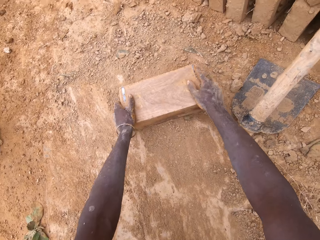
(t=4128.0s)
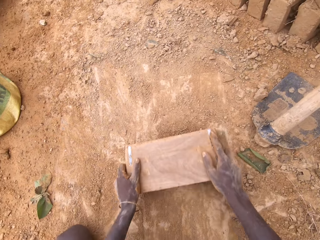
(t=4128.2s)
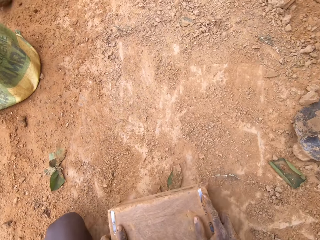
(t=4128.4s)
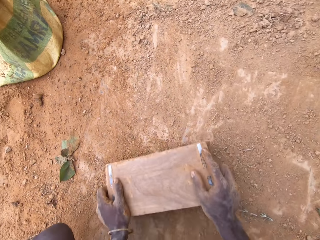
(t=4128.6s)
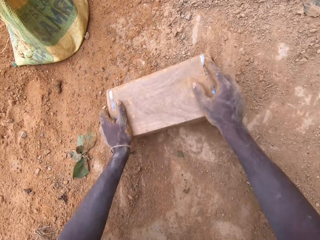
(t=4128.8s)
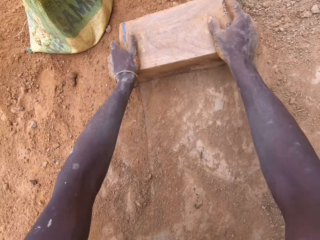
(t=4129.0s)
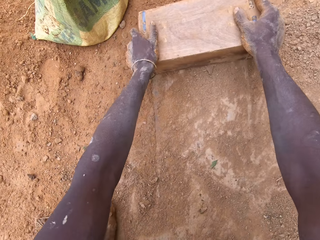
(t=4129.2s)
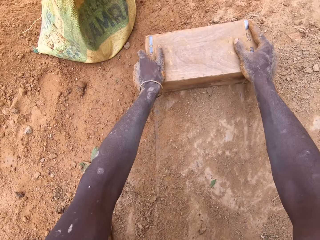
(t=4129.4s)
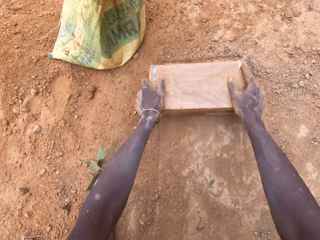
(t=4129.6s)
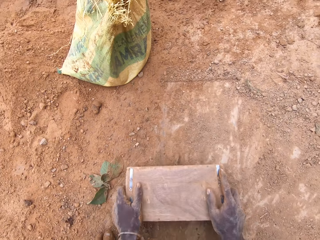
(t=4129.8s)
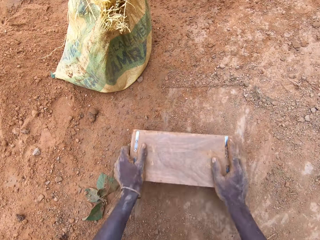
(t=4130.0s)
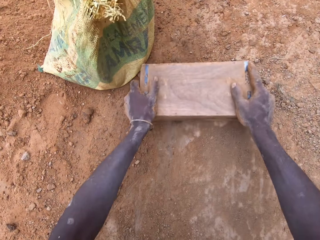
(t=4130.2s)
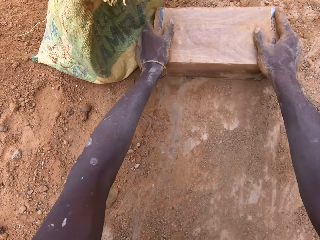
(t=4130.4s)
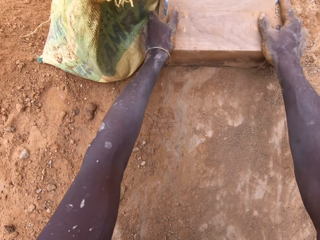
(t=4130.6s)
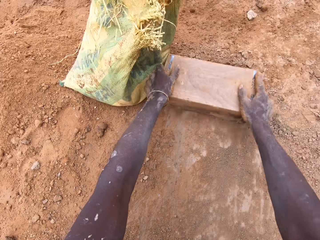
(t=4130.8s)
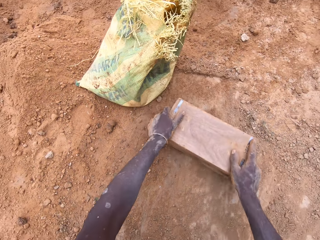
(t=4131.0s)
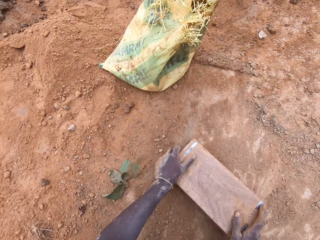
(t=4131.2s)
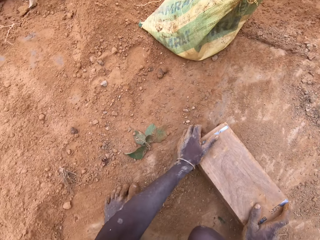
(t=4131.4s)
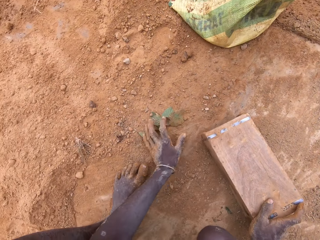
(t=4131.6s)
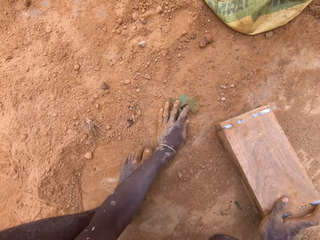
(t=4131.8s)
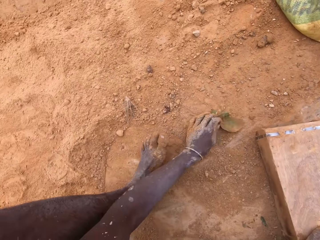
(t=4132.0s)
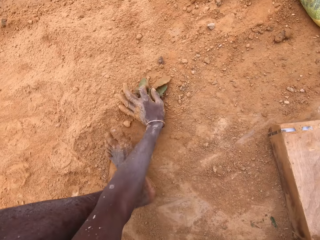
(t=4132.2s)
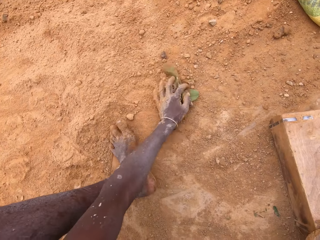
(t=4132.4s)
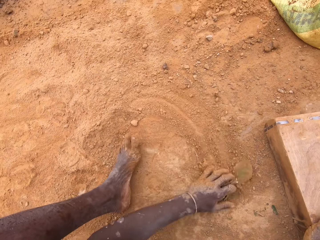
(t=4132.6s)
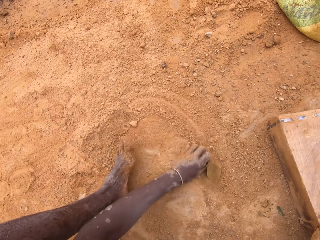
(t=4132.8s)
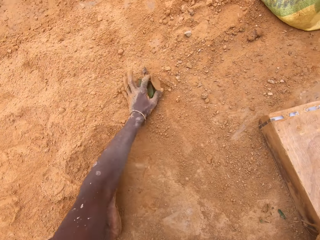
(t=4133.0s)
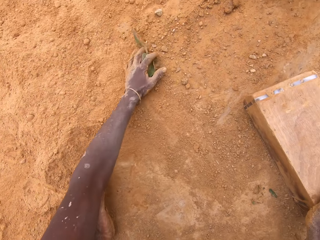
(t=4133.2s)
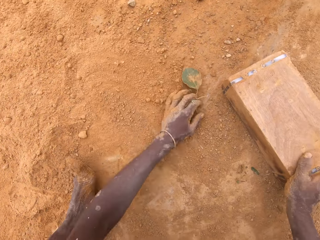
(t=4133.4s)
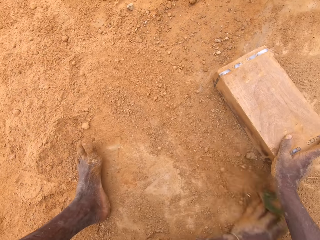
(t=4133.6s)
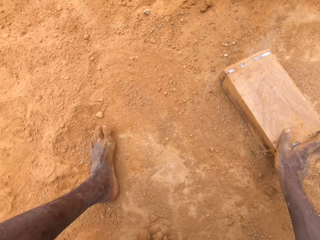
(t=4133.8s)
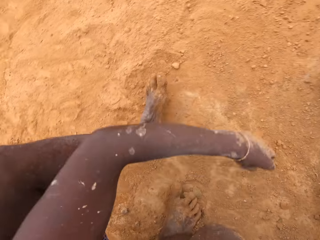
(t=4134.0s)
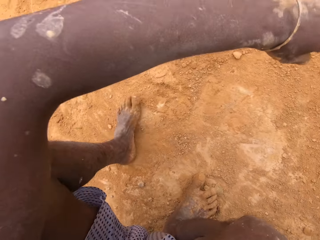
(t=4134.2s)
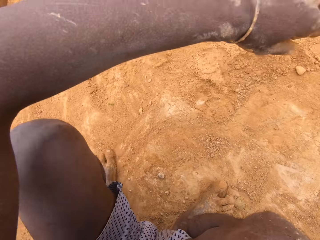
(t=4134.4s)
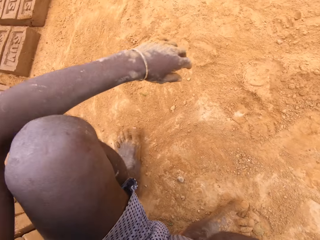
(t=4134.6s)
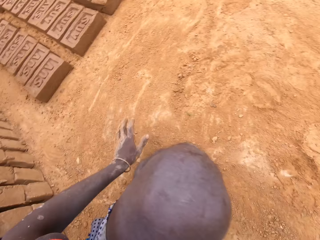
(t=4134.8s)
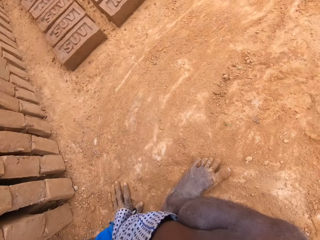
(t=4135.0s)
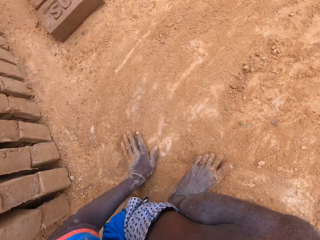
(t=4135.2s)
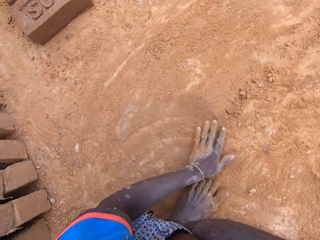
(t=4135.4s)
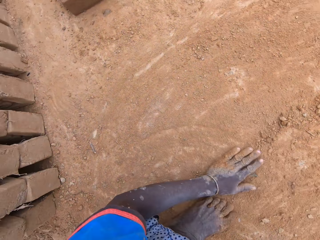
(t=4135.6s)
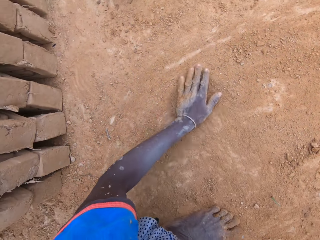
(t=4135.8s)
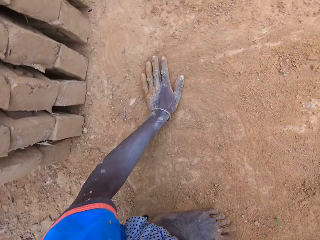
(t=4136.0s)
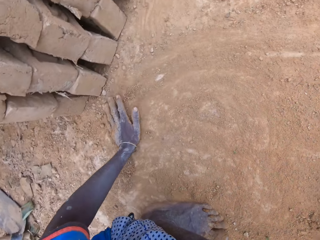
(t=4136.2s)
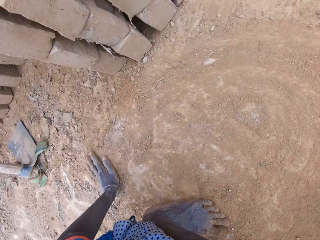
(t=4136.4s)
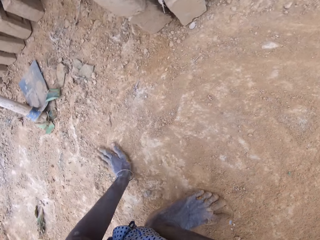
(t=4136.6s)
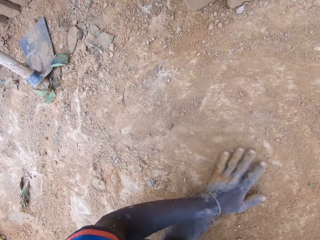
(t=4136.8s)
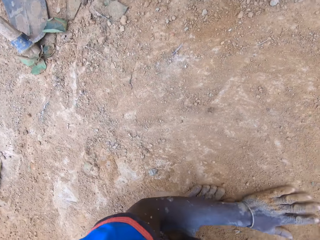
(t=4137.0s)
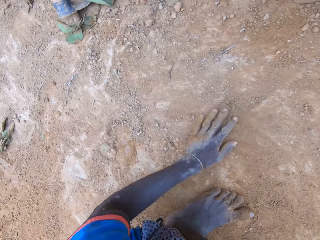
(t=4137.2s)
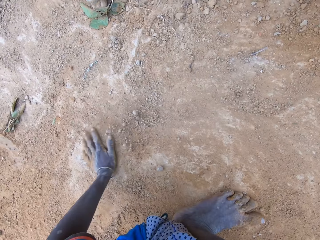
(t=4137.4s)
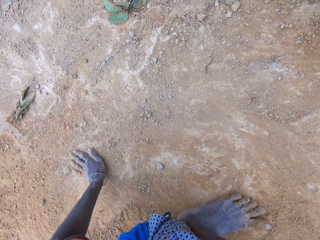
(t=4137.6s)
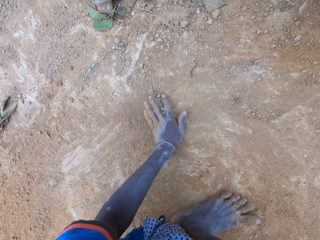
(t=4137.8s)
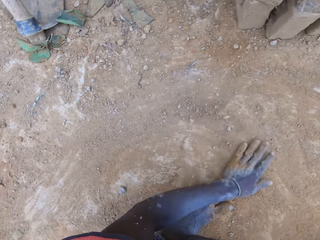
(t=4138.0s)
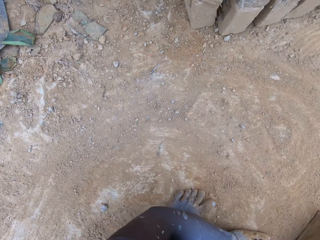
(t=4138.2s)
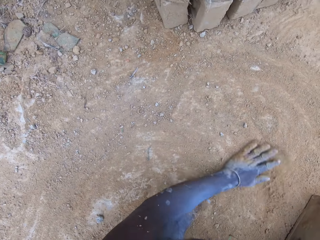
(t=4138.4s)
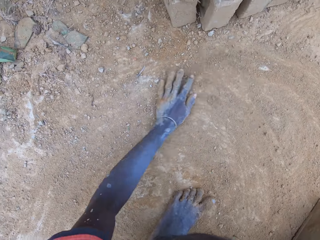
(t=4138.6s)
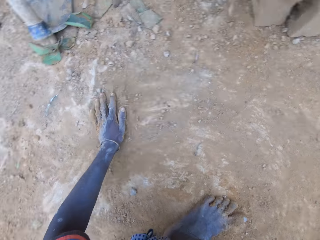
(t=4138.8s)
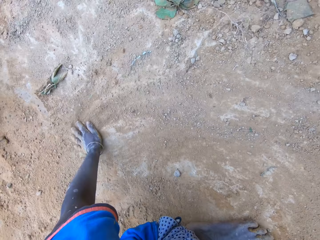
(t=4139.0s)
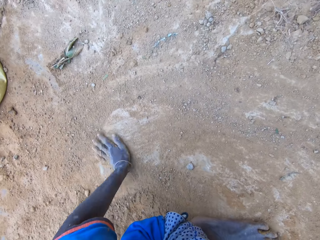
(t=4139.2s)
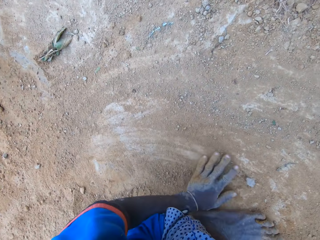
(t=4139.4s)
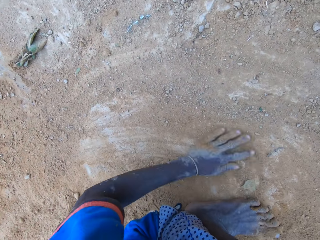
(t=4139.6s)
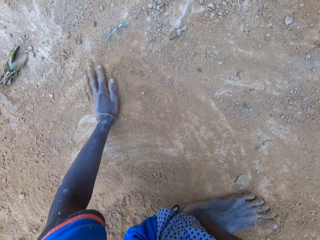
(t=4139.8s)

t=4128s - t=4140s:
The camera wearer picks and drops the litter. They spread the soil around.

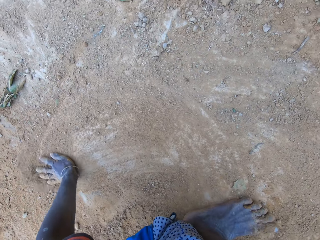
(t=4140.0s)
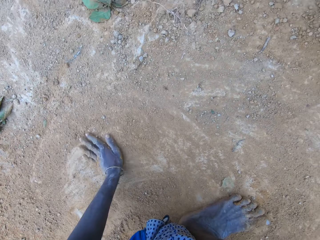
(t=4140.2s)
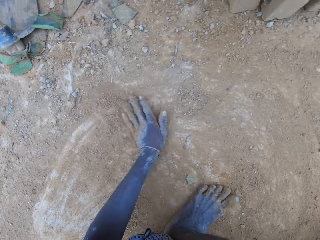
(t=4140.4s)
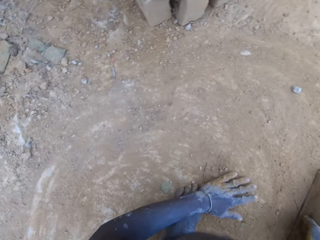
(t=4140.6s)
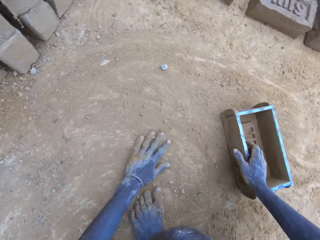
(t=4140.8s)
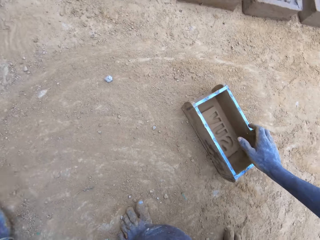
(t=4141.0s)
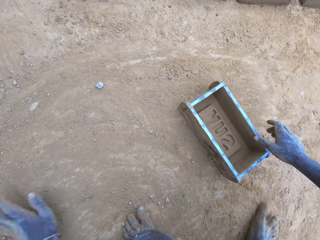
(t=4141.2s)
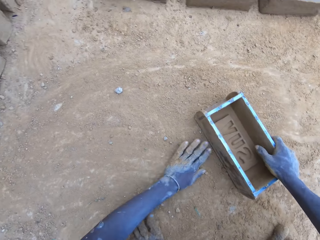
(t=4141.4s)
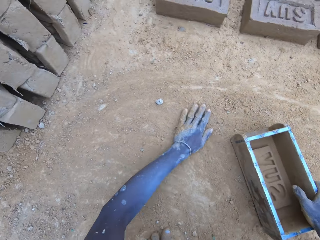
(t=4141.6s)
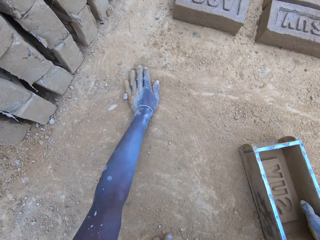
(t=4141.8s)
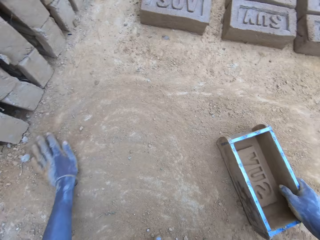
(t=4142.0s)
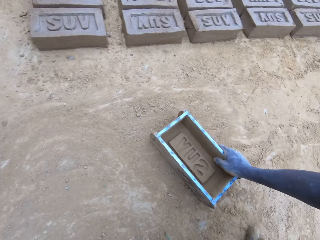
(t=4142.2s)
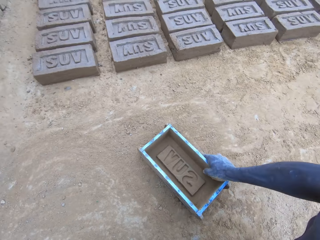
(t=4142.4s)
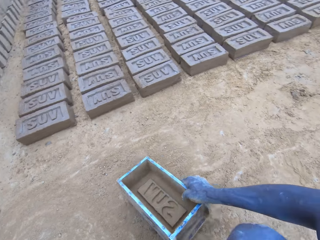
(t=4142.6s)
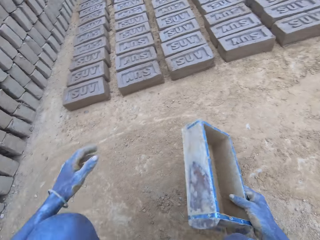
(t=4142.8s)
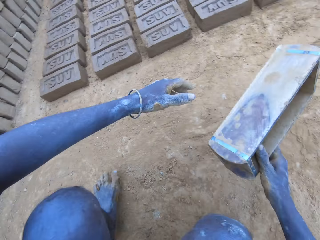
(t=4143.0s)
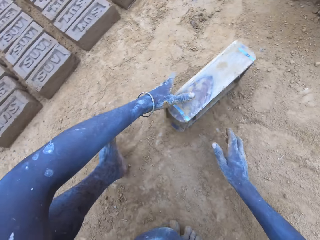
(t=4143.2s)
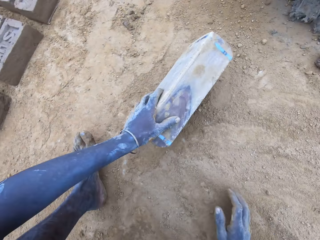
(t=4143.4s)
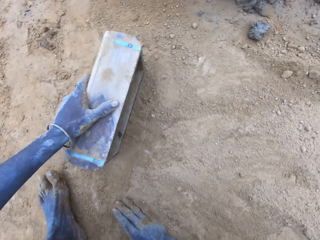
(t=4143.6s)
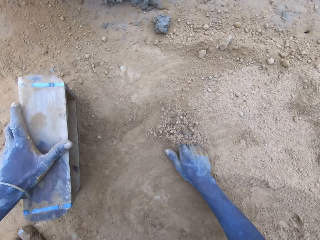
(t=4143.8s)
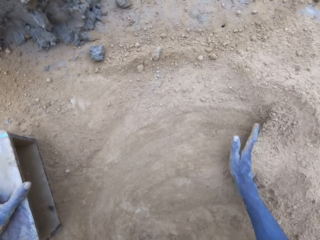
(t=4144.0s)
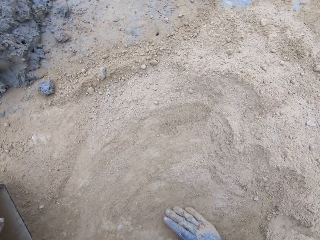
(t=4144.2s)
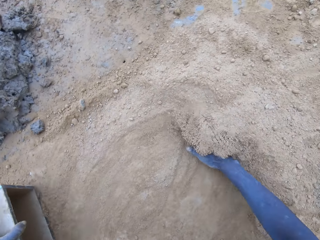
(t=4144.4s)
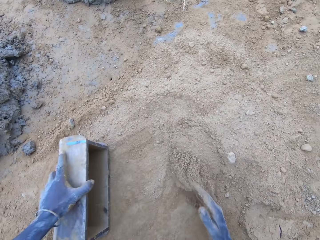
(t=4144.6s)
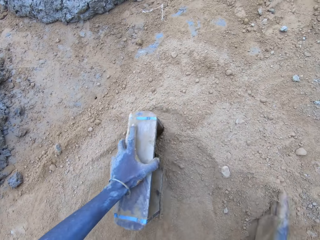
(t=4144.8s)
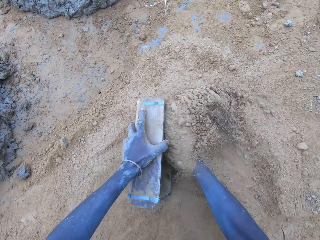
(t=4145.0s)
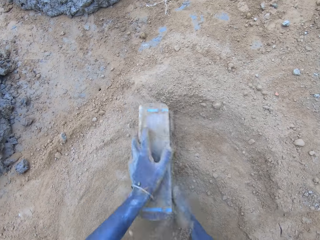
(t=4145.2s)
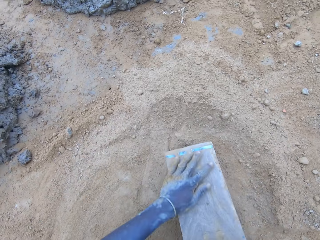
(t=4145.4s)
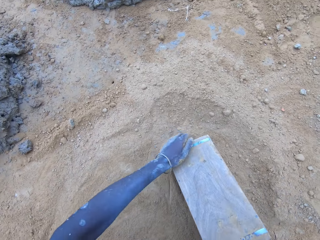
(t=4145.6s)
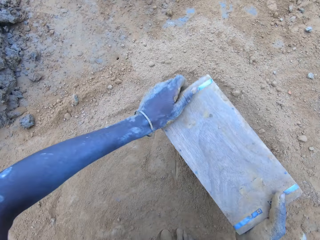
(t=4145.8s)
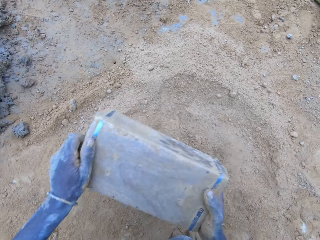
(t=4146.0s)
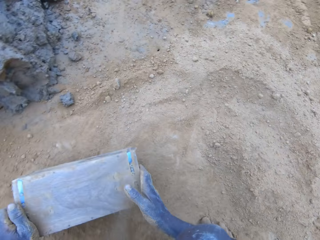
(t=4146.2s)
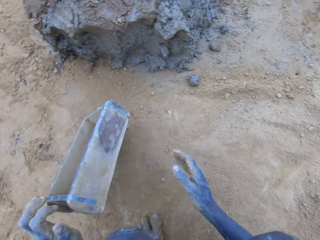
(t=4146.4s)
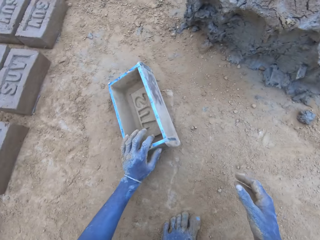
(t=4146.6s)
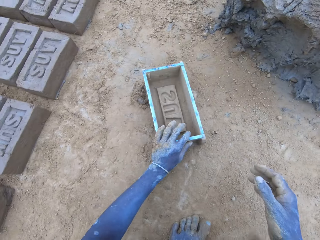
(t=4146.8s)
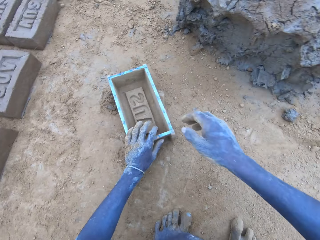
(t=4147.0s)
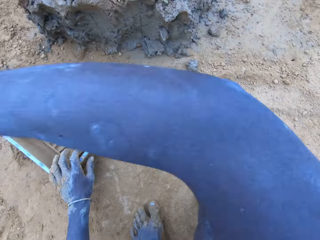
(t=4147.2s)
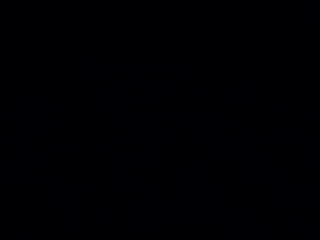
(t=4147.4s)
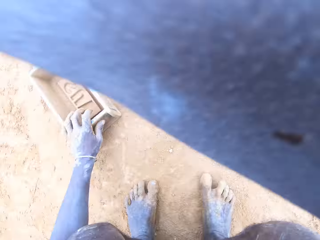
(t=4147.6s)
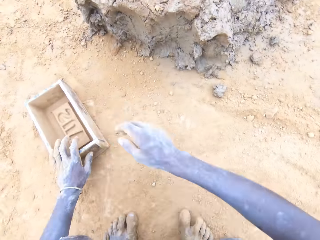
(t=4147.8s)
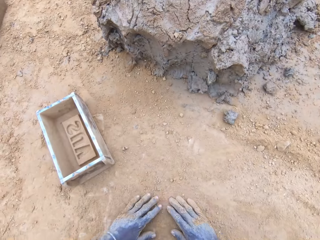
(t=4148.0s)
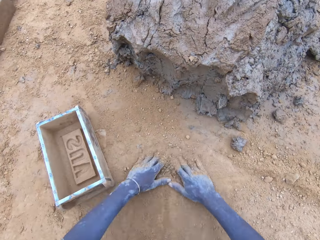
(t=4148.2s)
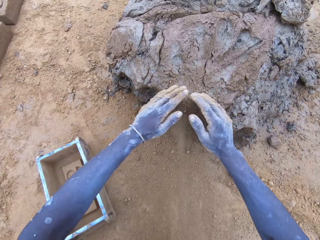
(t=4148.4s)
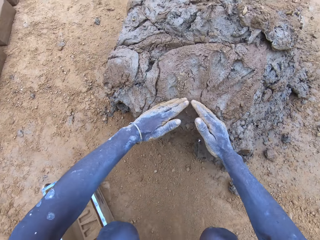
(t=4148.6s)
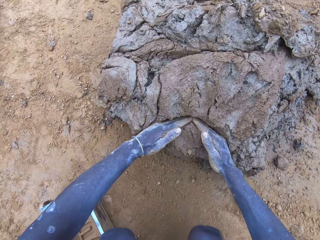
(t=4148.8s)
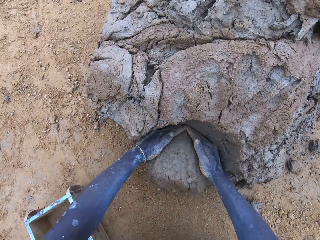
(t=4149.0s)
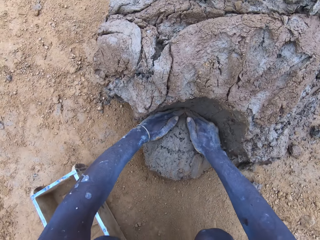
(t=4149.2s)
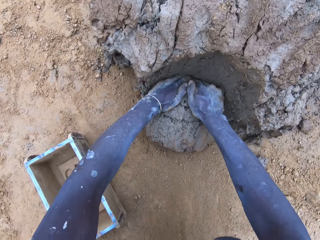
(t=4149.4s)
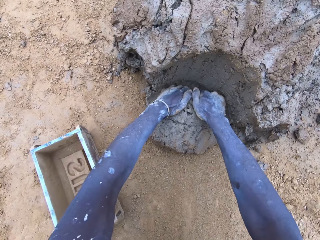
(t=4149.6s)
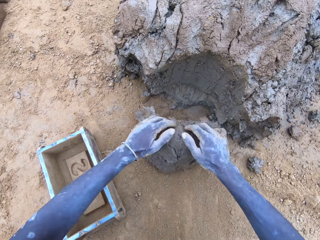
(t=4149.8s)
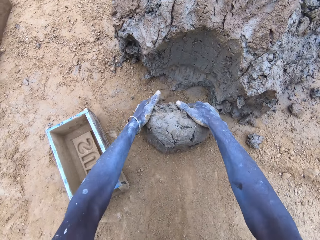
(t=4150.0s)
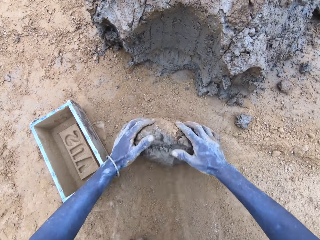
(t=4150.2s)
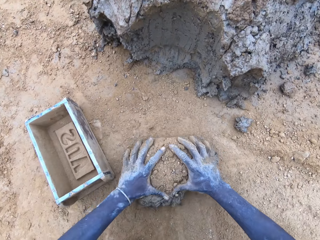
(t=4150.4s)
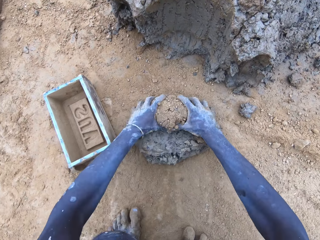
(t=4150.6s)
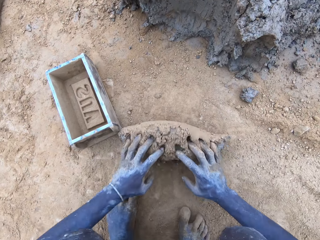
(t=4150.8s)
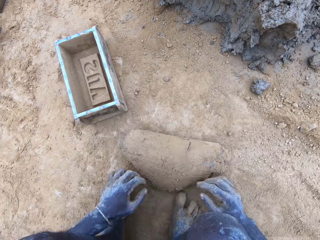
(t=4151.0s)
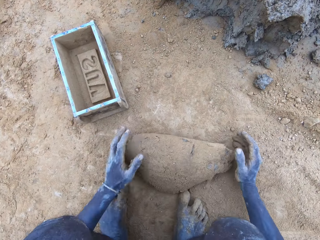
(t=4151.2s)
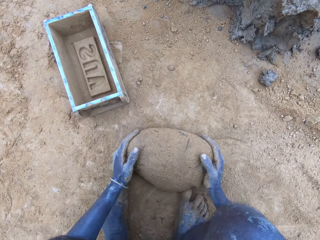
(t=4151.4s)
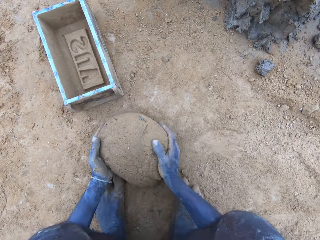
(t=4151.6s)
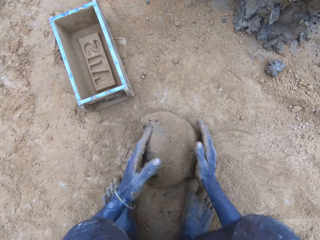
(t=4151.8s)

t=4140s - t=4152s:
The camera wearer puts soil in the brick mold. They wipe the camera. They cut the mud. They mold the mud.
